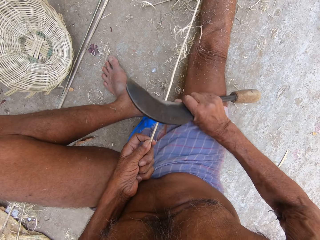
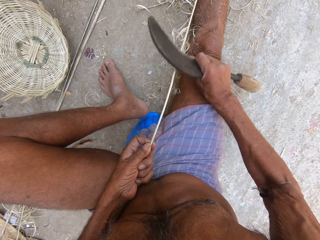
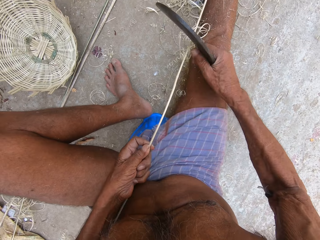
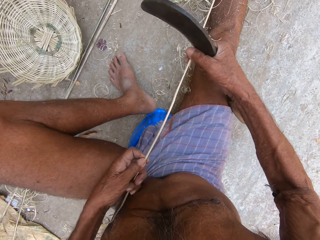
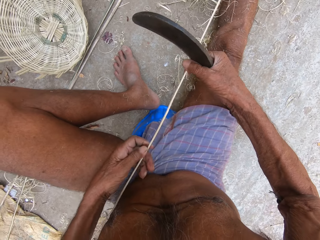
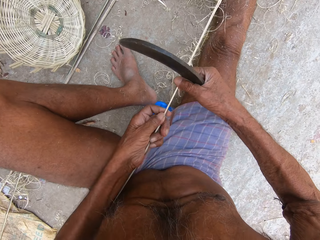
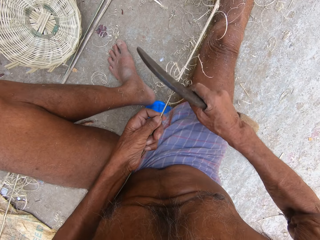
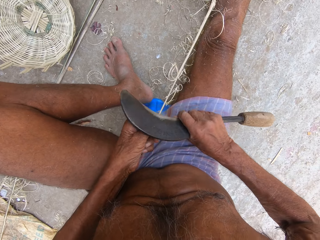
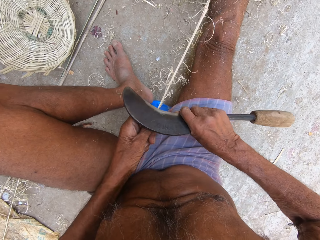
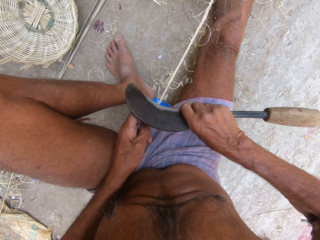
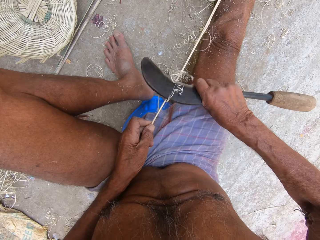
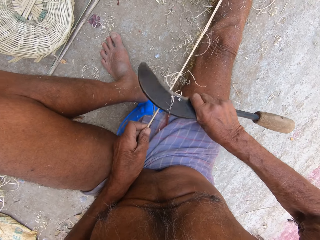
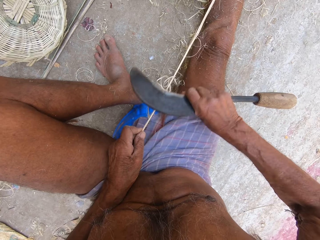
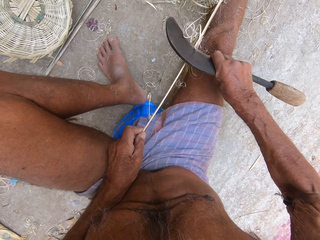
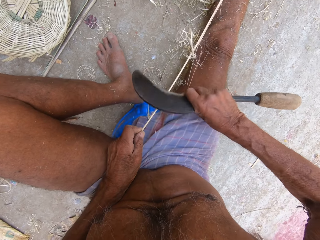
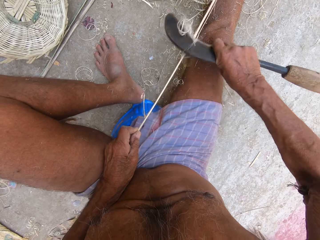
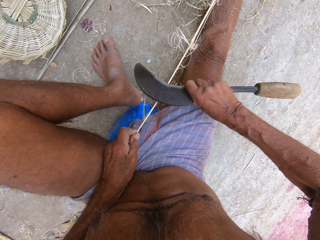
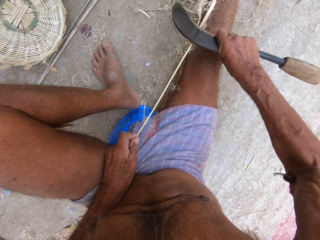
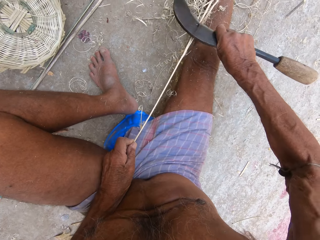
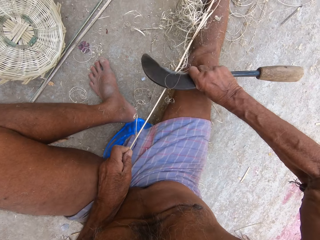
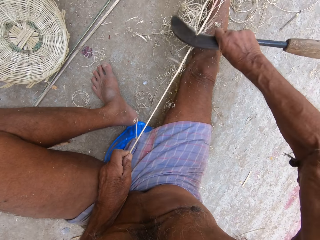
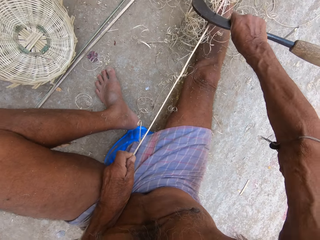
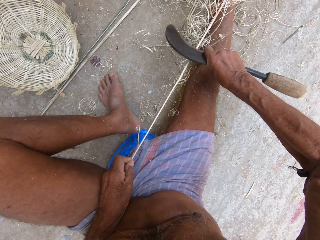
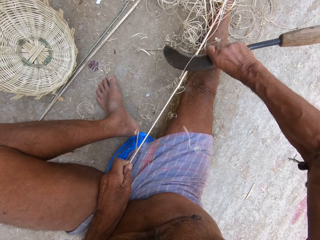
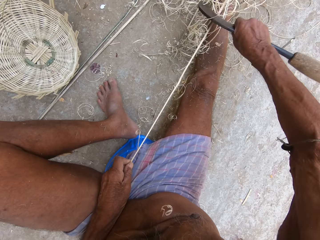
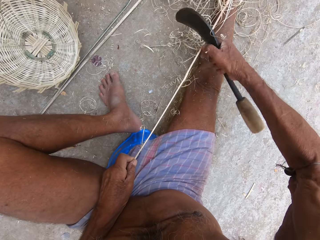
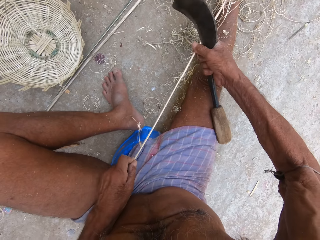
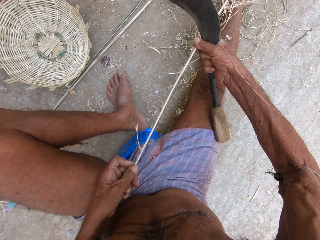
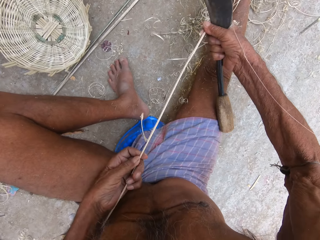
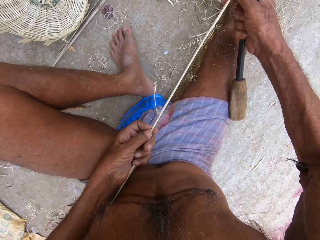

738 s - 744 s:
The camera wearer moves the left hand upwards along the plant fiber and holds the plant fiber with the right hand. They shape the plant fiber with the knife.

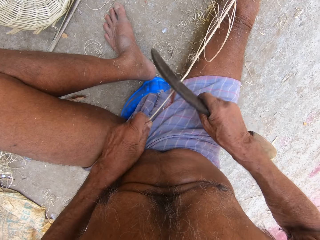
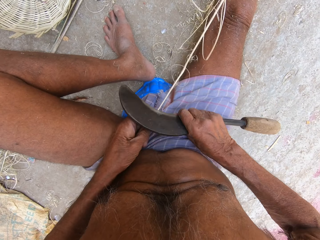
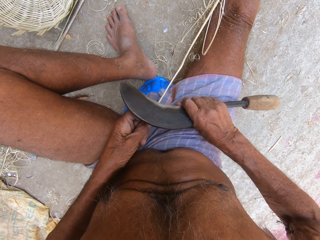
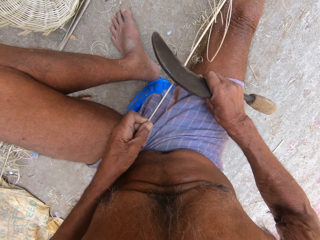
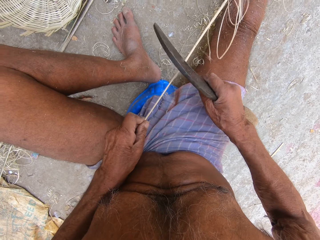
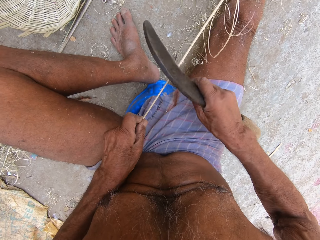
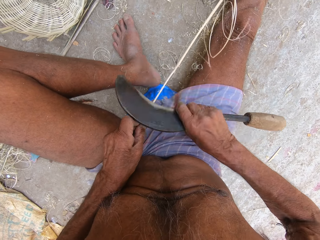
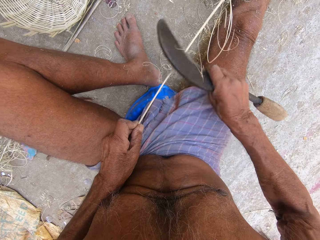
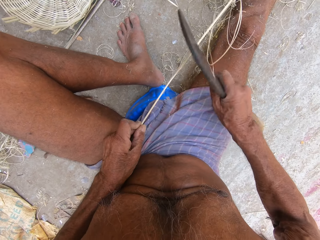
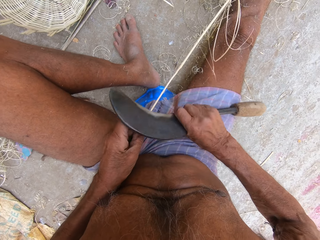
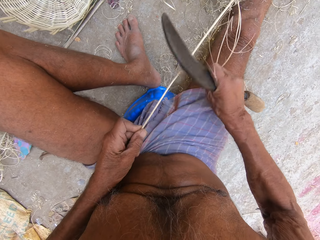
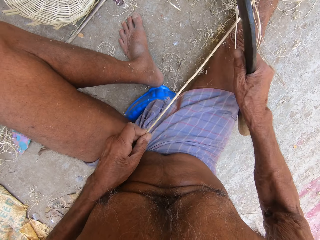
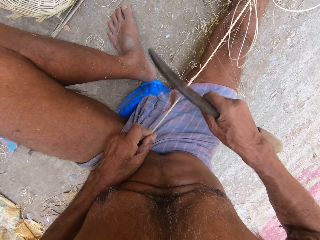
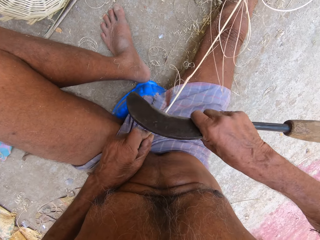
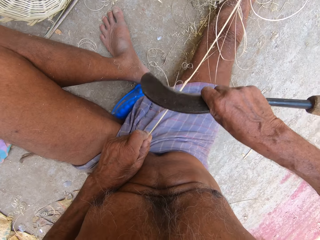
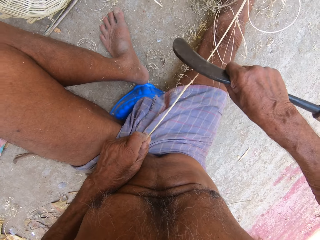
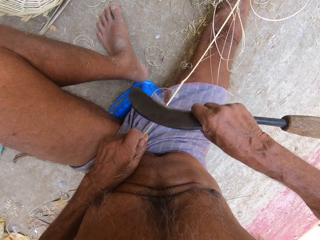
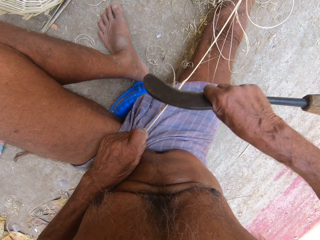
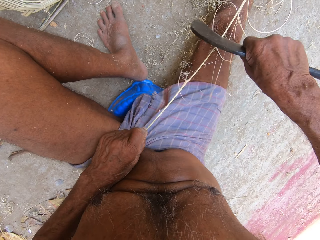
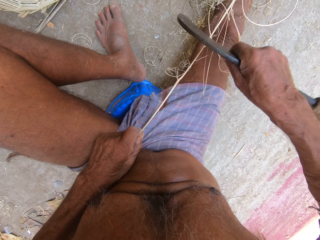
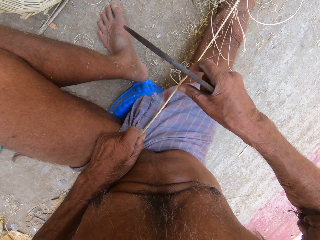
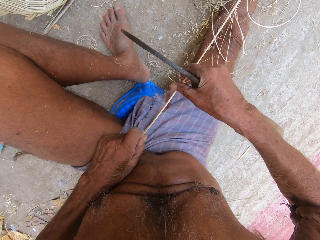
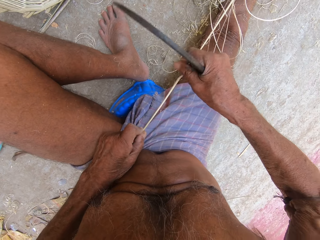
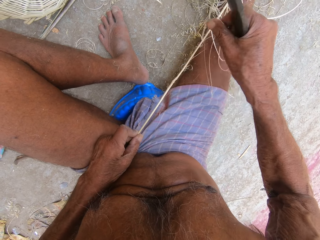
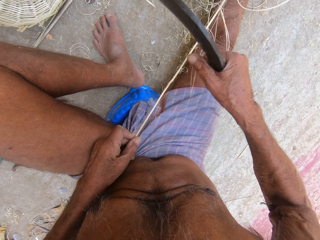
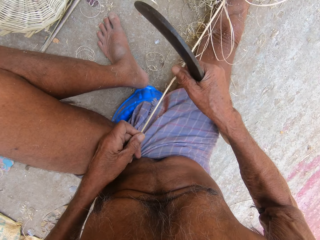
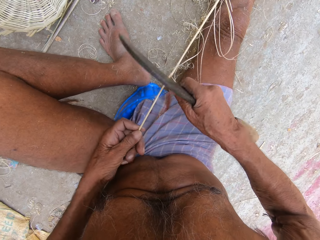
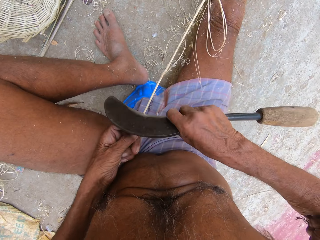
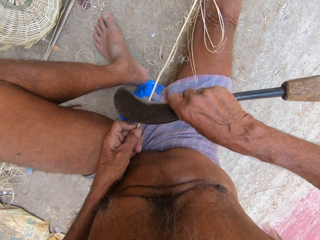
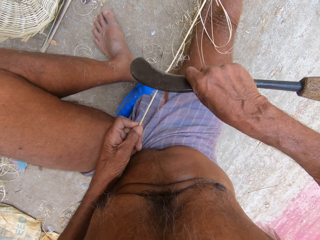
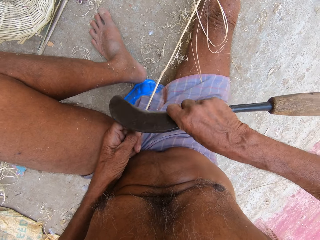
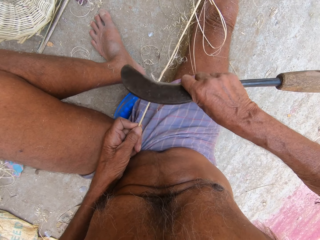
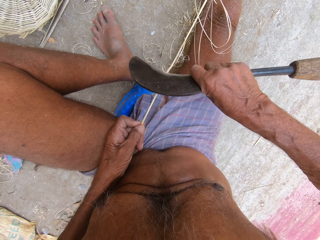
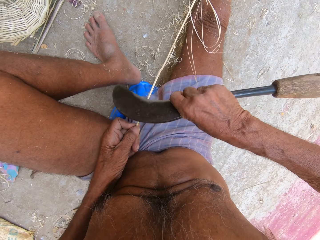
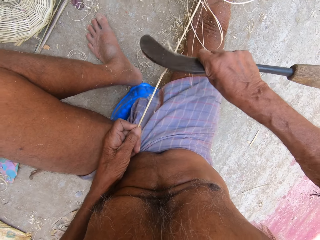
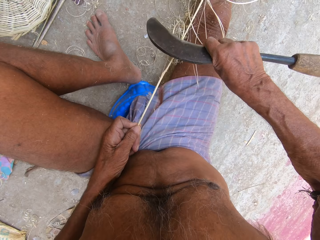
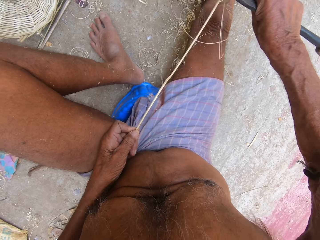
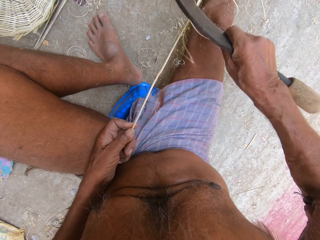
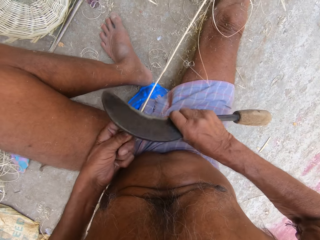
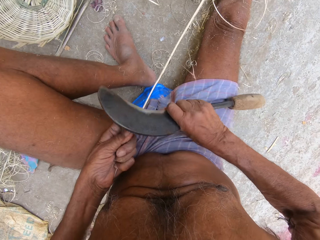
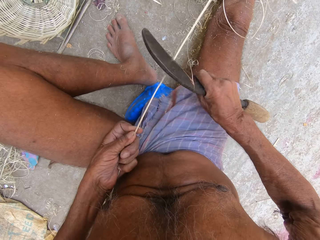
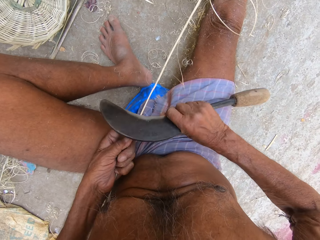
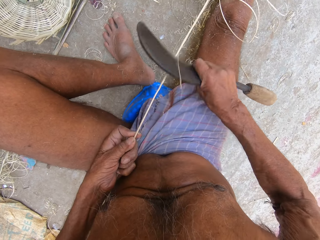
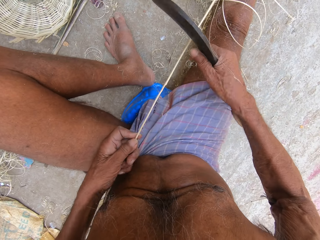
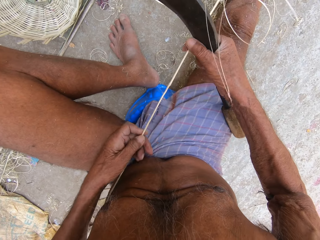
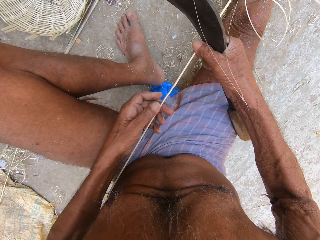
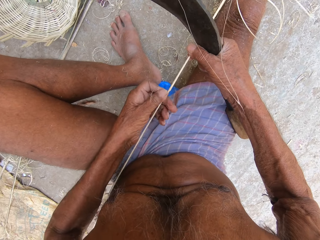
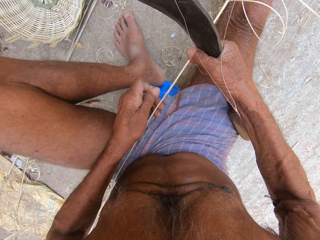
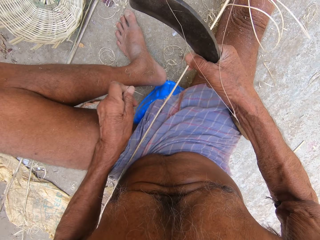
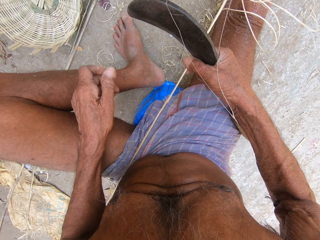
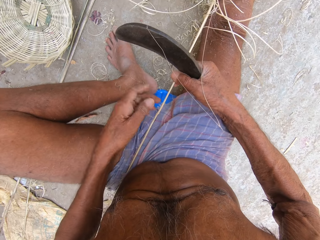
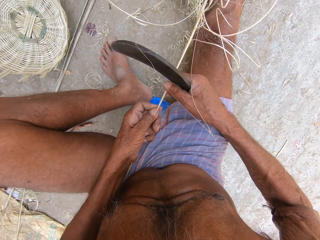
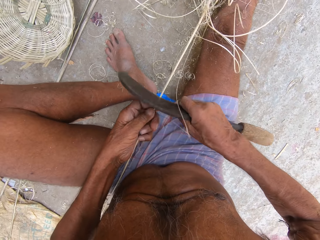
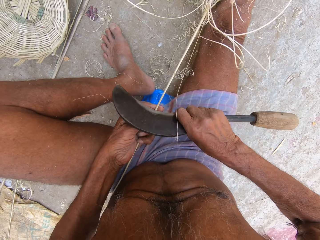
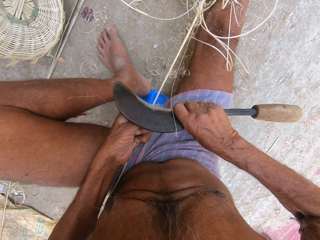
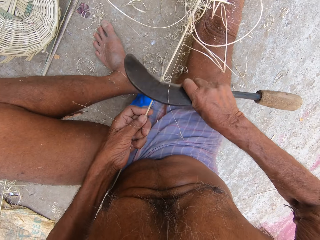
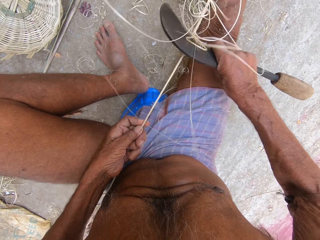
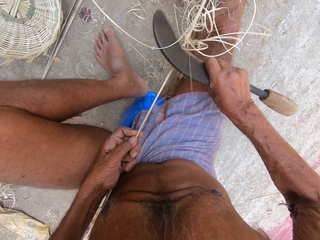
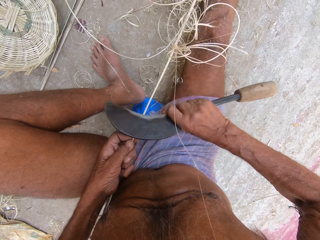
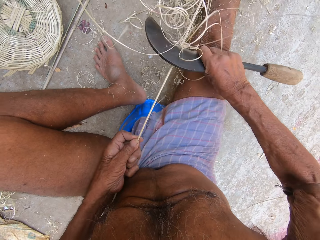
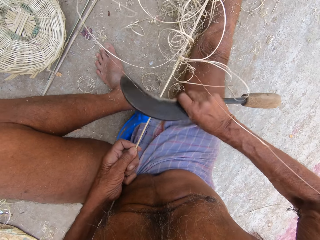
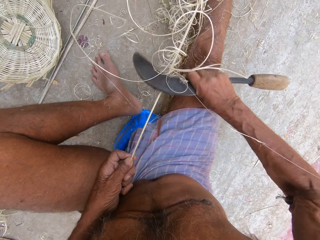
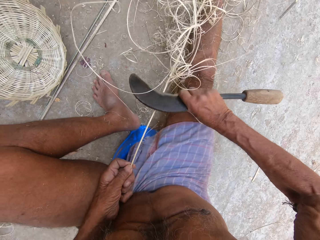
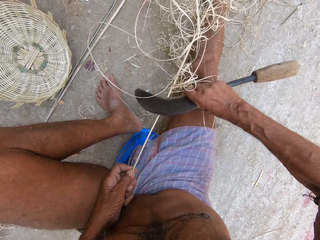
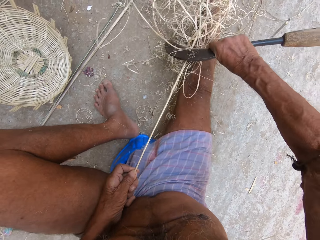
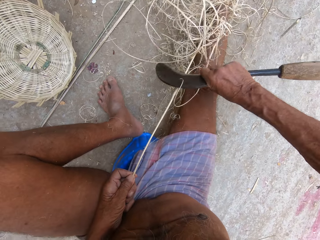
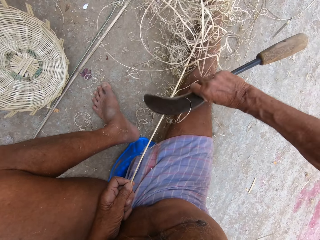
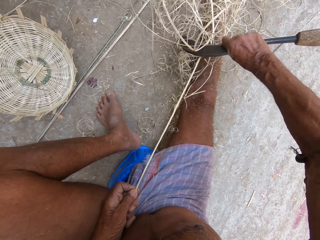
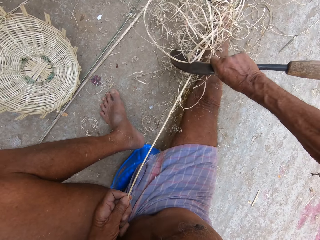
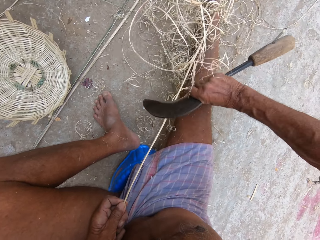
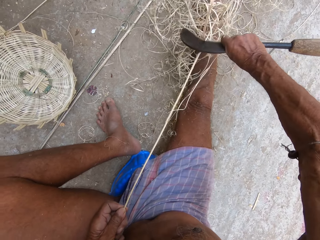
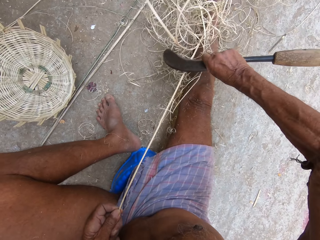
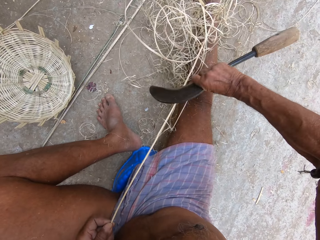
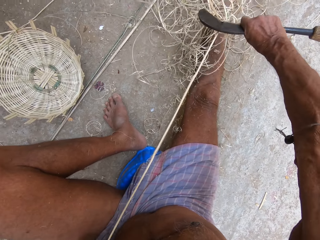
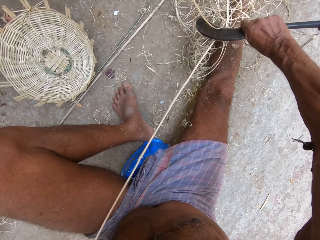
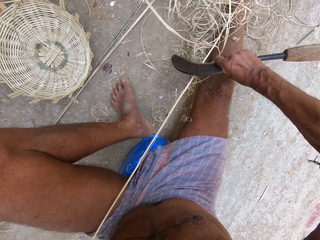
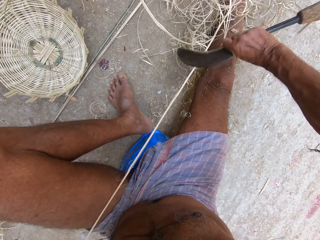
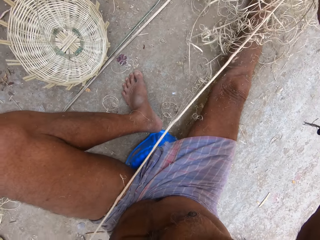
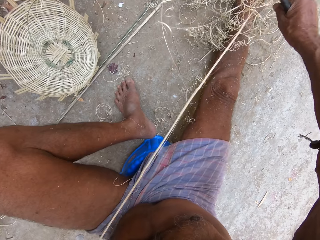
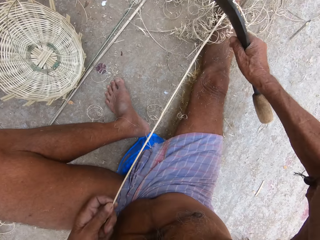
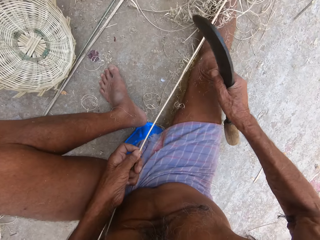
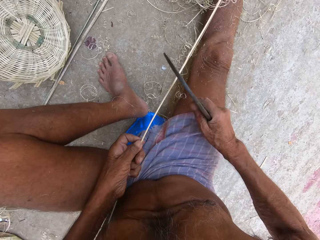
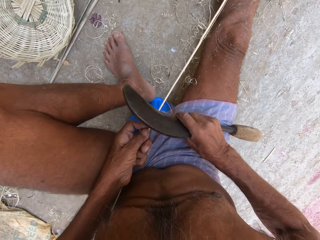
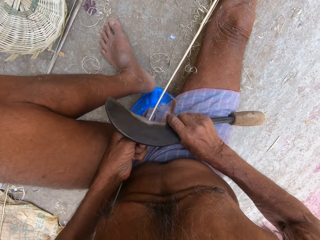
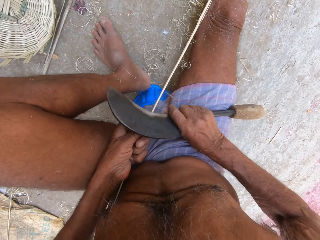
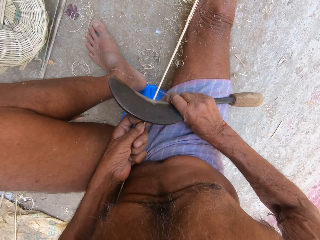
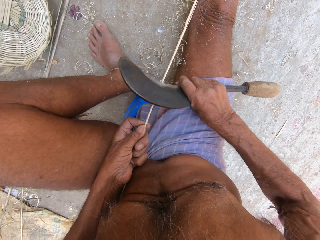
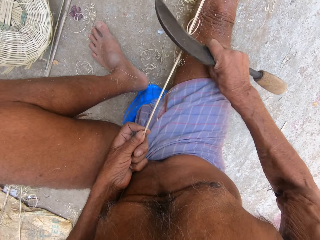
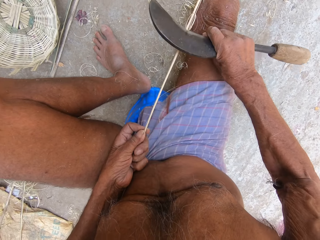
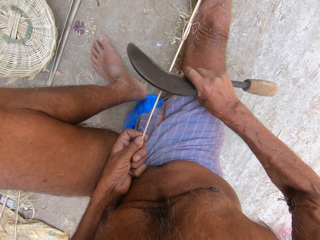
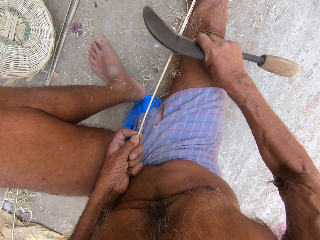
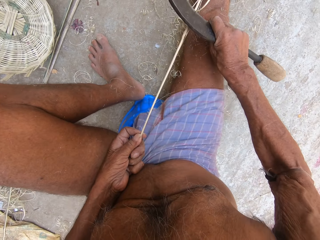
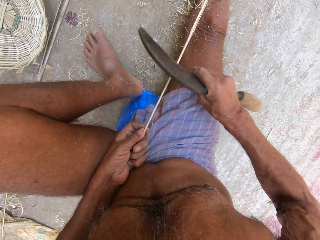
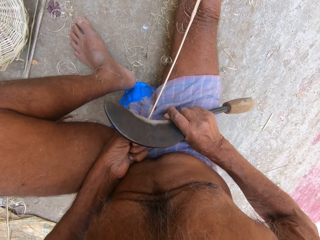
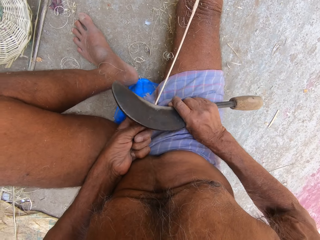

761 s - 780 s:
The camera wearer turns the plant fiber sideways. They shape the plant fiber with the knife. They remove the fiber piece with the hand from the plant. They shape the plant fiber with the knife. They move the left hand upwards along the plant fiber and hold the plant fiber with the right hand. They remove the fiber piece with the left hand from the plant. They throw the fiber piece to the ground. They hold the plant fiber with the left hand. They shape the plant fiber with the knife. They do it again. They pull the plant fiber with the left hand. They move the left hand upwards along the plant fiber. They shape the plant fiber with the knife.
